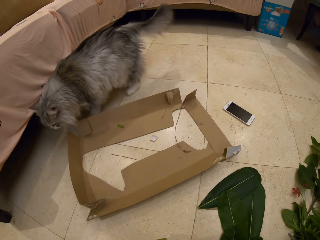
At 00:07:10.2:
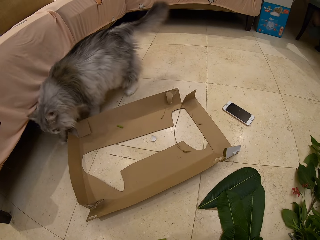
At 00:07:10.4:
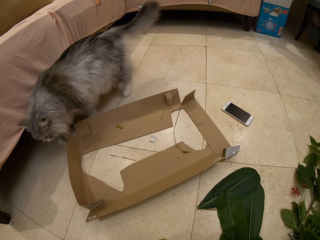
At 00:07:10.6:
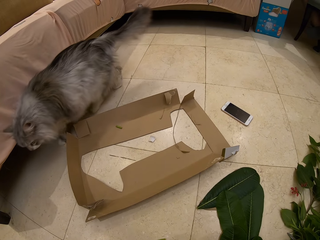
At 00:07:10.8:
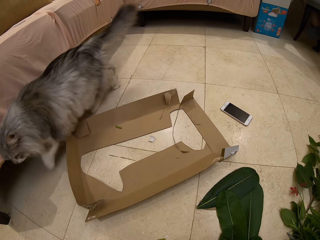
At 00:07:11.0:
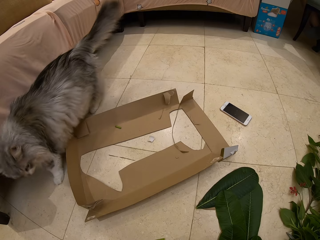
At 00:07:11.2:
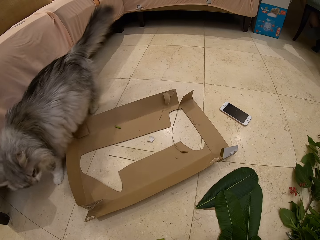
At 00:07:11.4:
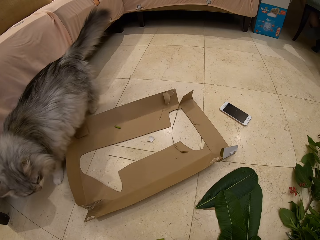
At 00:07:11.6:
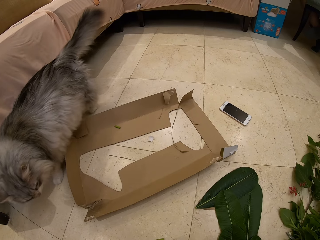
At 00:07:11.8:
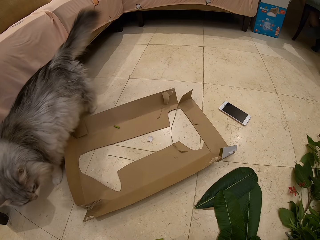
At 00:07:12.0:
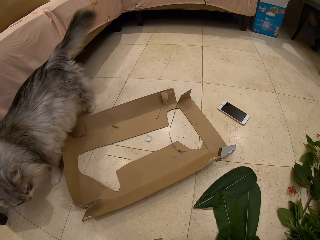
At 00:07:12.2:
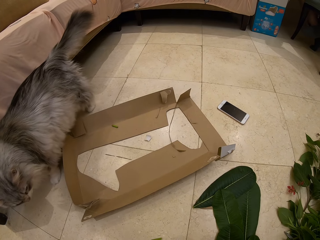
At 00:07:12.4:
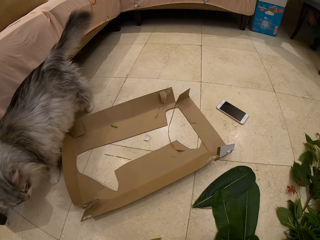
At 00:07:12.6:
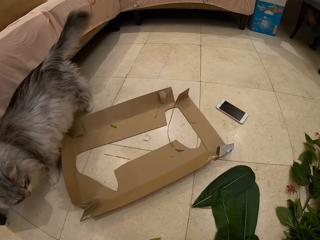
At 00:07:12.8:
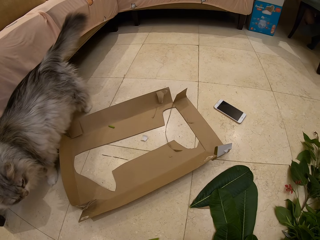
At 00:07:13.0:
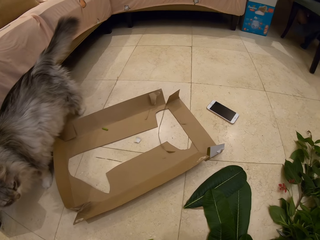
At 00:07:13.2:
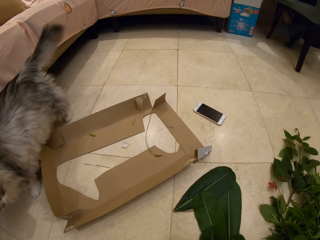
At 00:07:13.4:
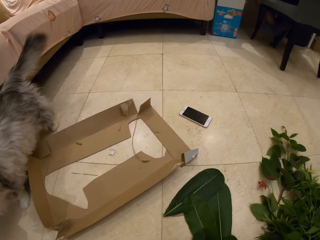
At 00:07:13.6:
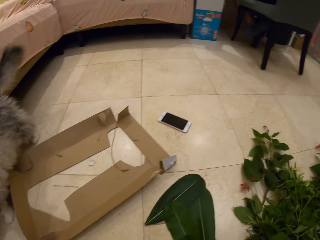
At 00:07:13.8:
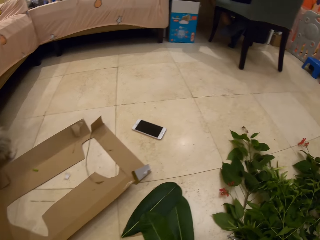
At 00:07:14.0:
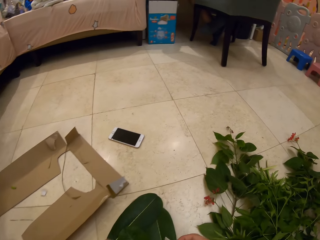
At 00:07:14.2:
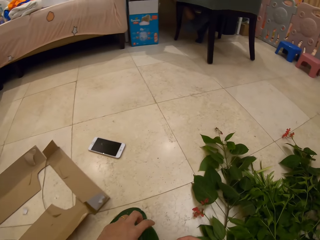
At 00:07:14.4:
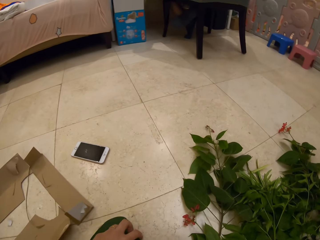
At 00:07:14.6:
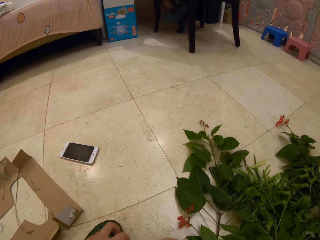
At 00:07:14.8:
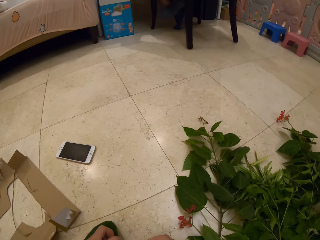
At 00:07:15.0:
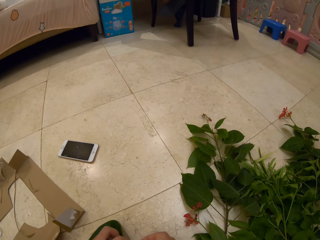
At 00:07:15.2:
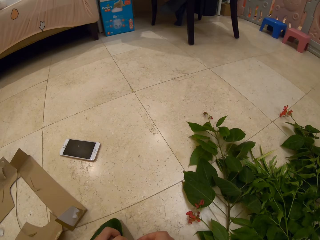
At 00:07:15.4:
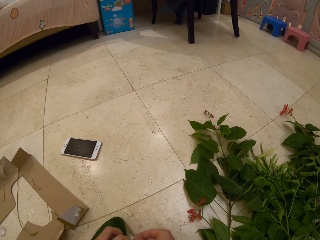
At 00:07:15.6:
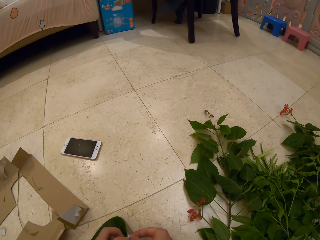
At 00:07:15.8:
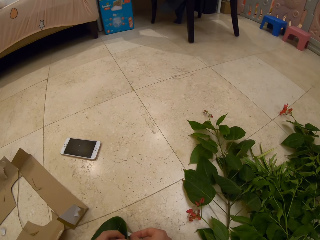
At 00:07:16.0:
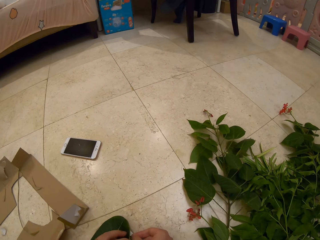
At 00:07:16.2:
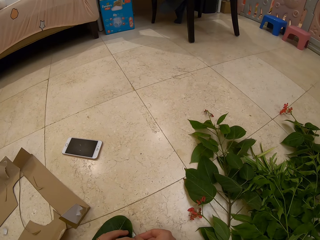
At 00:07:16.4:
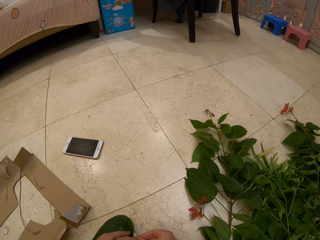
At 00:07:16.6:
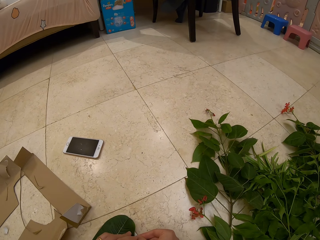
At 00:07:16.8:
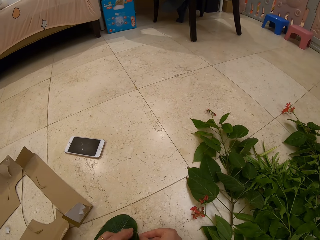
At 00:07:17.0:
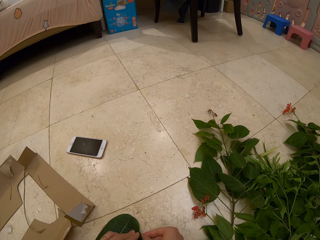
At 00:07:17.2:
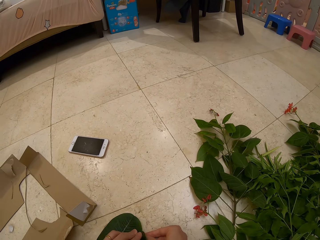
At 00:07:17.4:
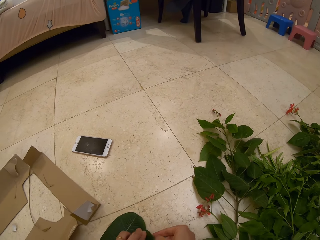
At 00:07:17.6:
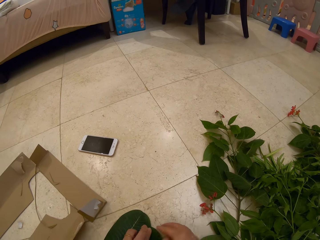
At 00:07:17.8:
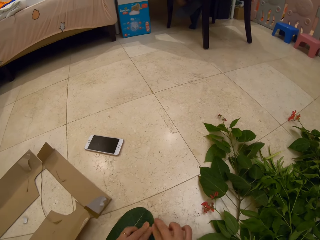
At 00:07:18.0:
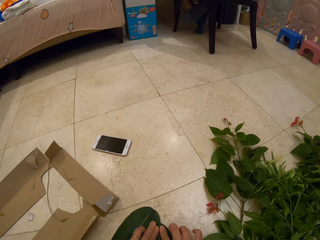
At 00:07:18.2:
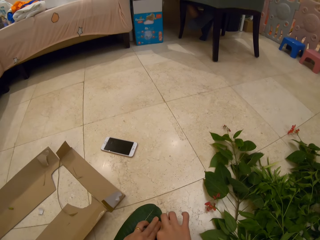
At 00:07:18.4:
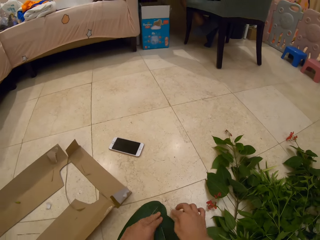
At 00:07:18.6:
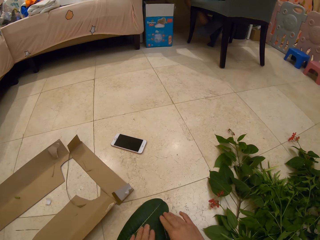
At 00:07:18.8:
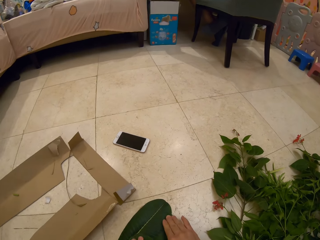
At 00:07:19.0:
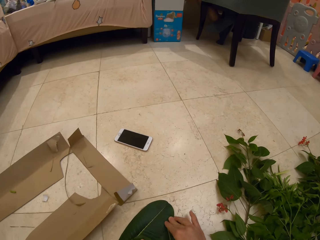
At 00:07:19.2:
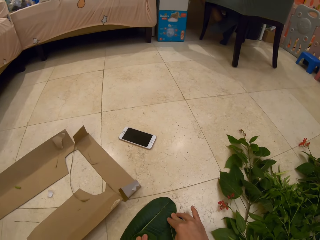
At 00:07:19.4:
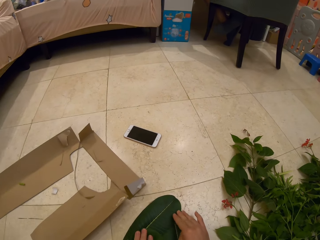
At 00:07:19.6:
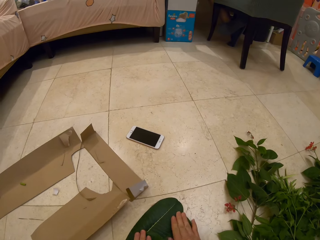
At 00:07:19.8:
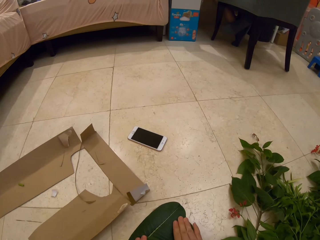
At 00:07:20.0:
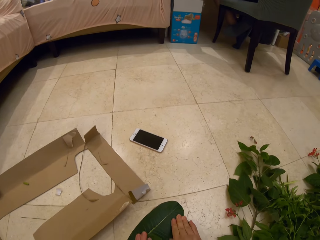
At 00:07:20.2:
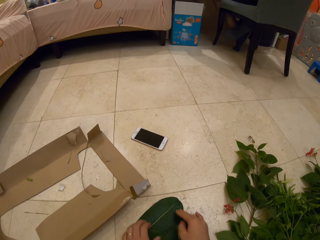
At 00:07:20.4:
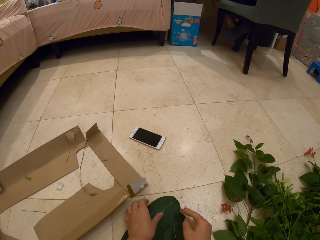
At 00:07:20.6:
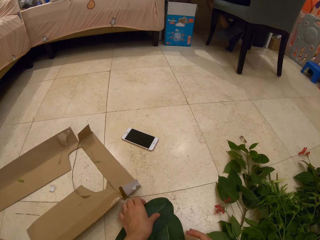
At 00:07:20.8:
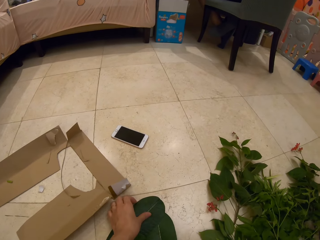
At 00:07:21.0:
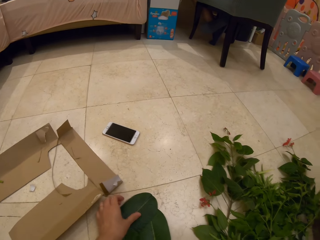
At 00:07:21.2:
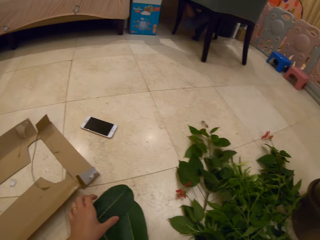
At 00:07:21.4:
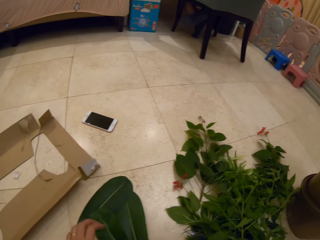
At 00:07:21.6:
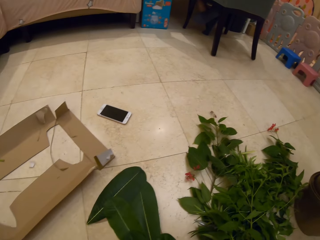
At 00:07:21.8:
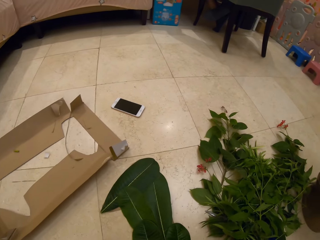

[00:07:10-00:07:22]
The camera wearer sticks the leaves with a tape. They press the leaves.

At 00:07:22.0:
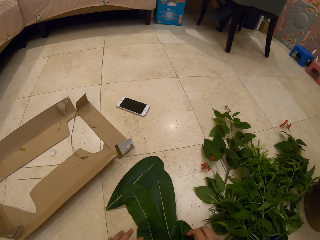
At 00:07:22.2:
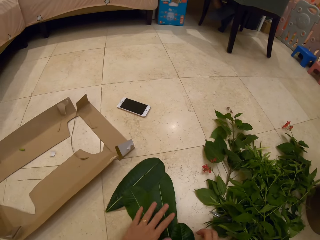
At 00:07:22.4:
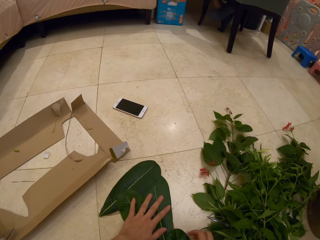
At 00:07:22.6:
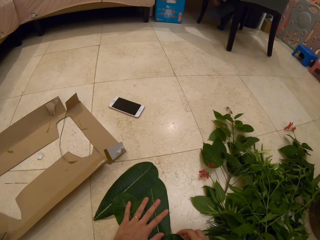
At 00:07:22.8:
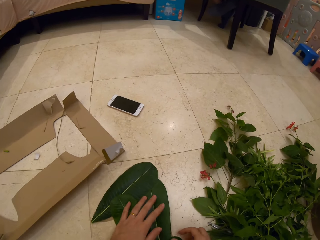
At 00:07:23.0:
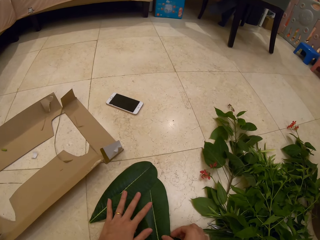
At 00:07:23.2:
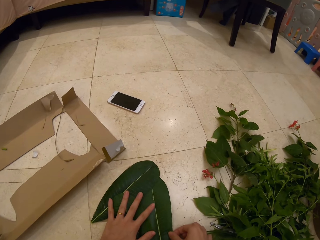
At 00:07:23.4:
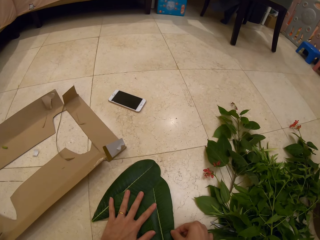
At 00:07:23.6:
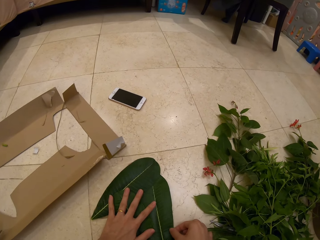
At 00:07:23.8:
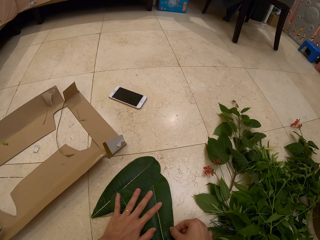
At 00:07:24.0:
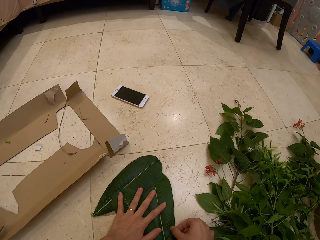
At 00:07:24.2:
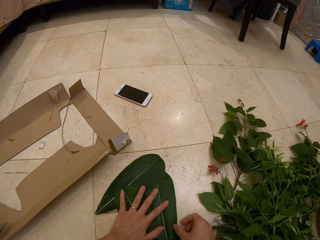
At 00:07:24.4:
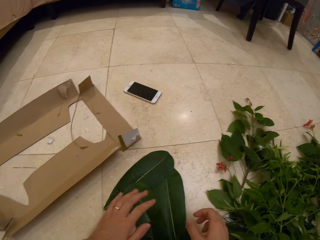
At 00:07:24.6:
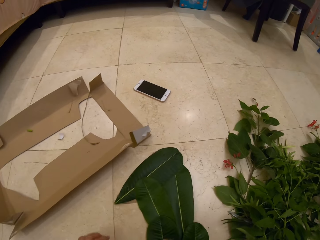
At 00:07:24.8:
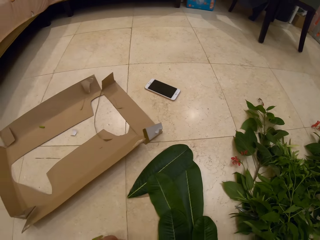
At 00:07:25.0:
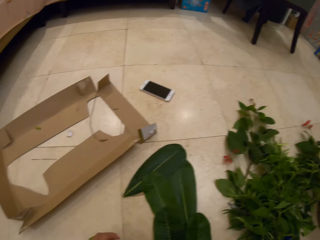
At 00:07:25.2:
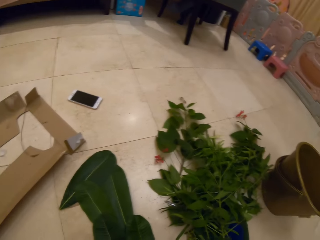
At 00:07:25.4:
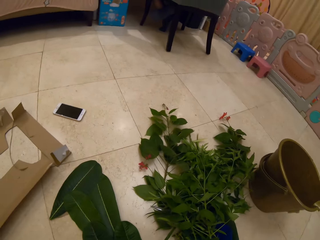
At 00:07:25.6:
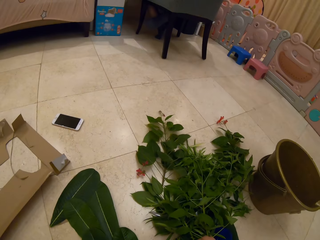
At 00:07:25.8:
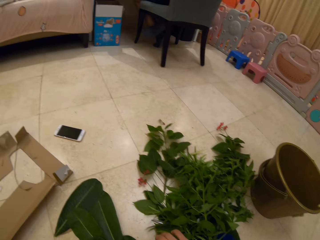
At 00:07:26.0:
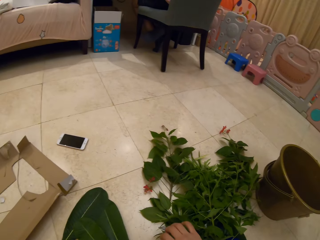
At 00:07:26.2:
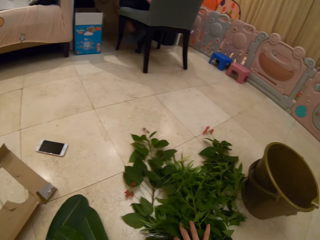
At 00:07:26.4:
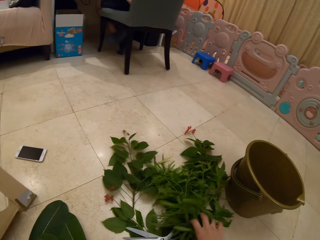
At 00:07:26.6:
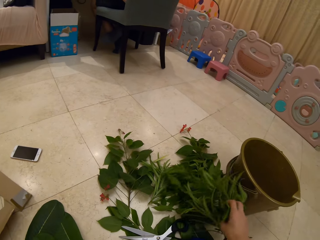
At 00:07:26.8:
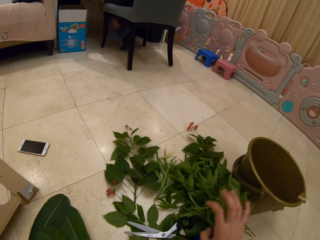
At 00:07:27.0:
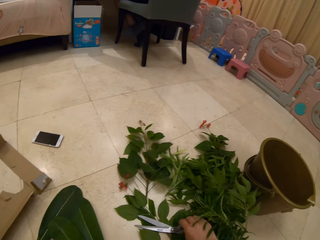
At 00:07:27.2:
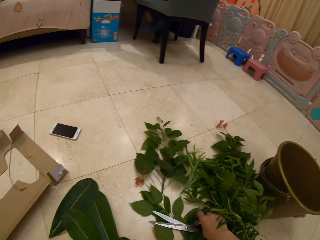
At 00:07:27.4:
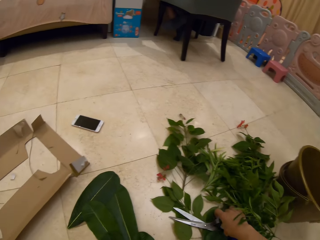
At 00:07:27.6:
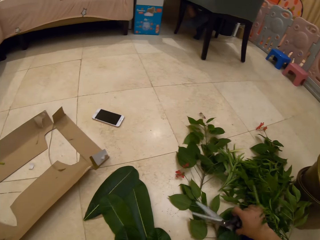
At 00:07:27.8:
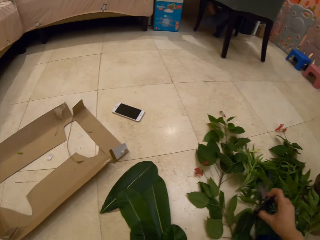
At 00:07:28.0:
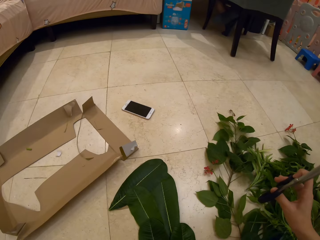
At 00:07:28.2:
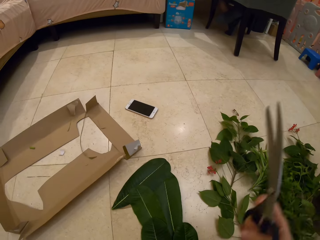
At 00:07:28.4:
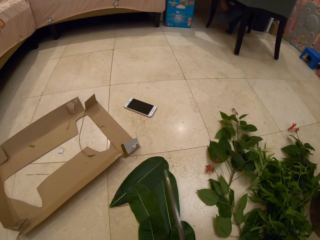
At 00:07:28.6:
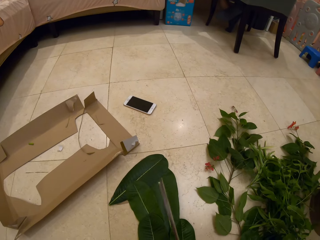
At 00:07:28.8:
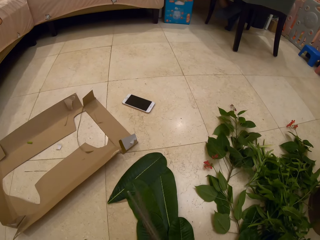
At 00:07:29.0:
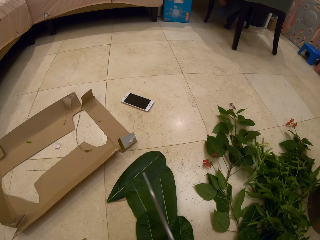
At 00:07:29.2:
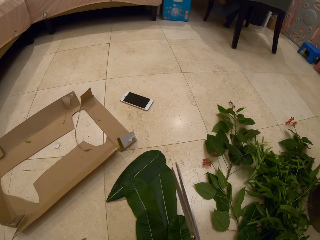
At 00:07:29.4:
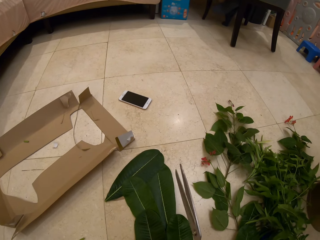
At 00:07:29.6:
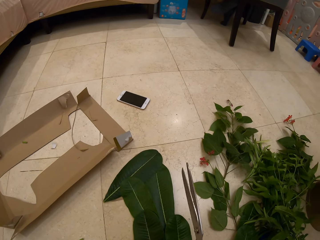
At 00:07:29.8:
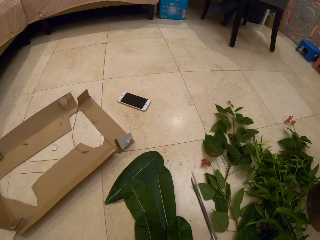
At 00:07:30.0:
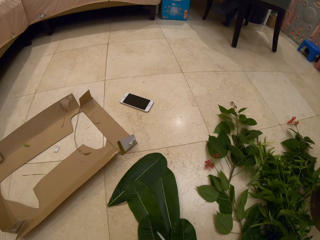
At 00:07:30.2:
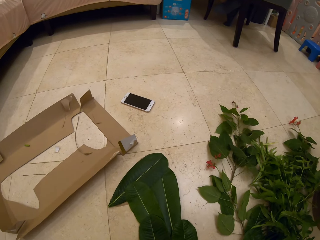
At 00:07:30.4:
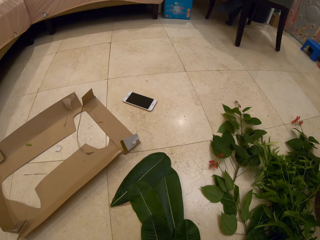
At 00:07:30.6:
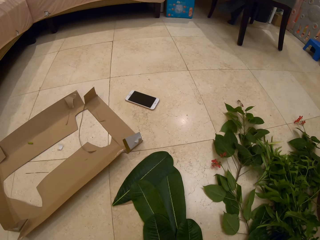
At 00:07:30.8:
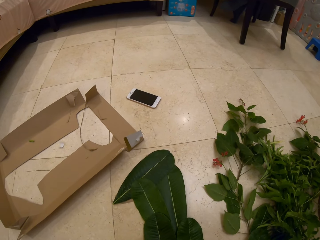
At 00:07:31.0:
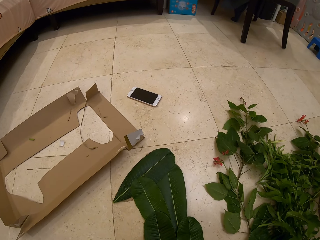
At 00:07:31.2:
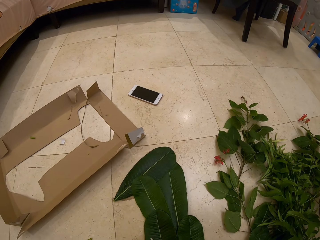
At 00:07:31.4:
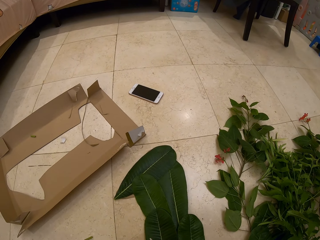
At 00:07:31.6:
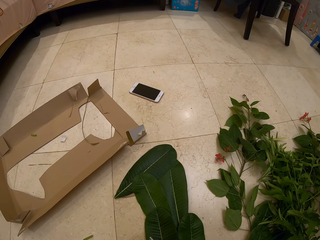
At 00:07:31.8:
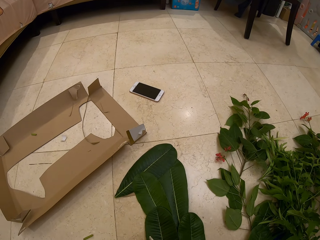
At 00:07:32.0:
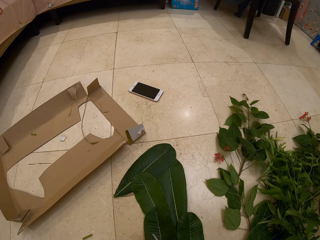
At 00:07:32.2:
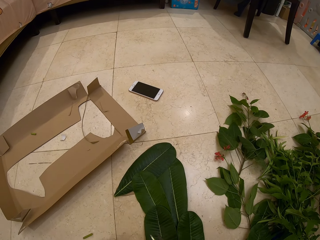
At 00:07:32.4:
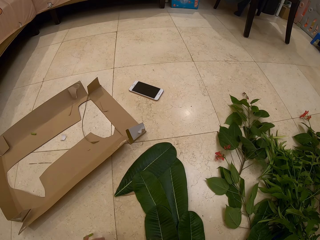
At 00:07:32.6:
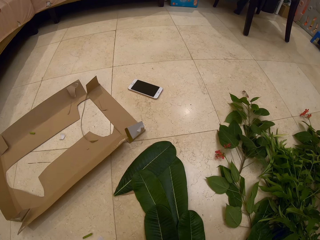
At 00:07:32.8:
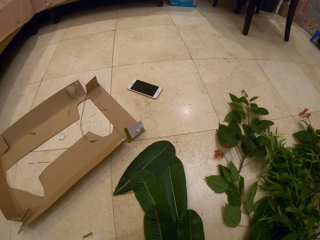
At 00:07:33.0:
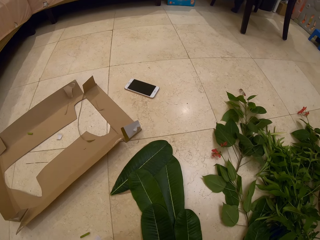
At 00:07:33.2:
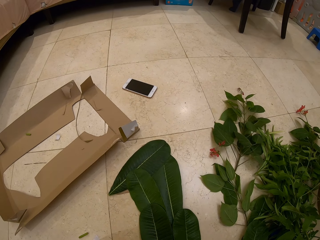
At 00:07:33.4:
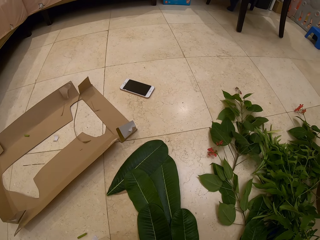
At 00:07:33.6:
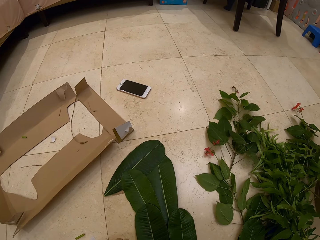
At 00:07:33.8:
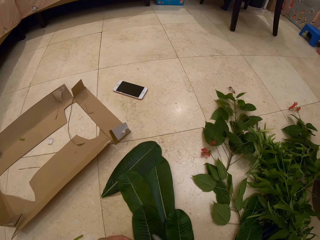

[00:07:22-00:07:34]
The camera wearer touches the leaves. They arrange the leaves. They move the plants on the floor. They pick a pair of scissors.
